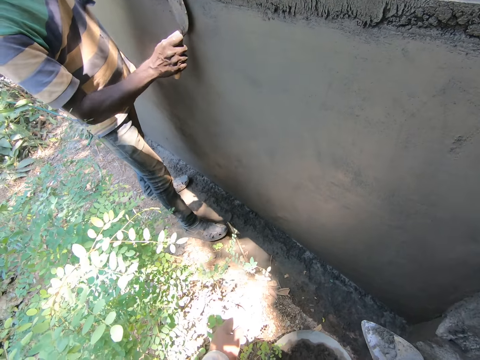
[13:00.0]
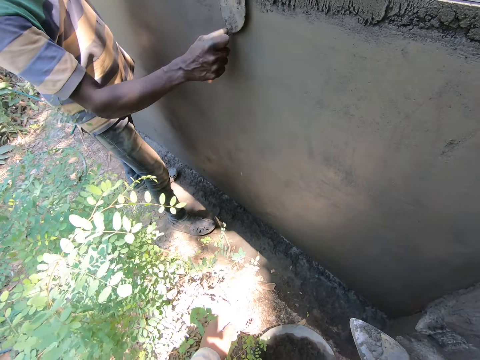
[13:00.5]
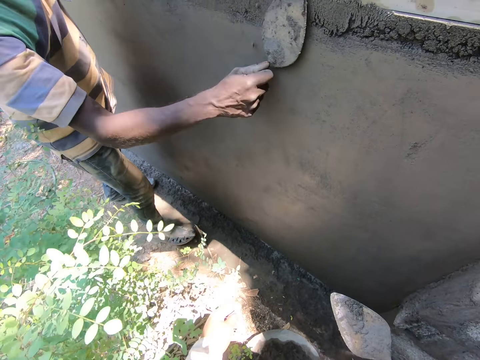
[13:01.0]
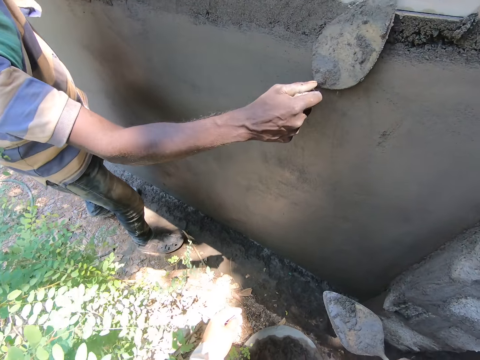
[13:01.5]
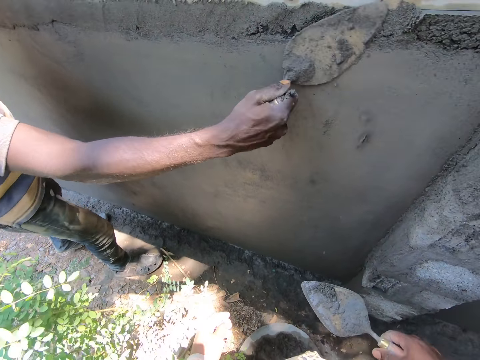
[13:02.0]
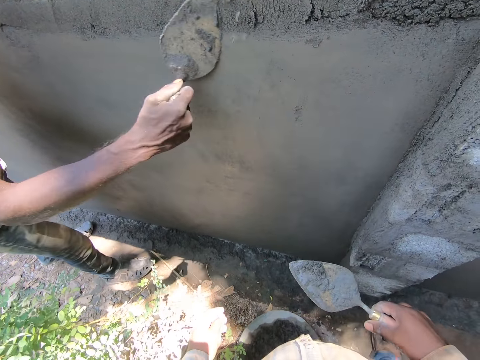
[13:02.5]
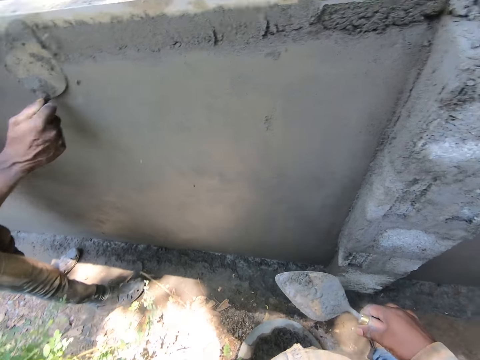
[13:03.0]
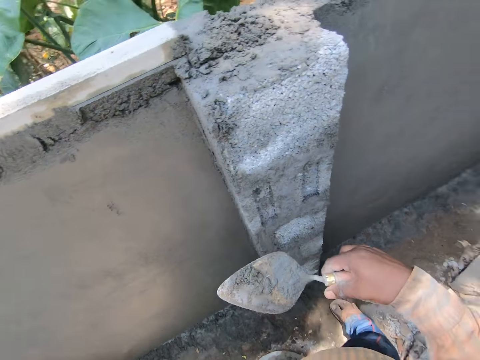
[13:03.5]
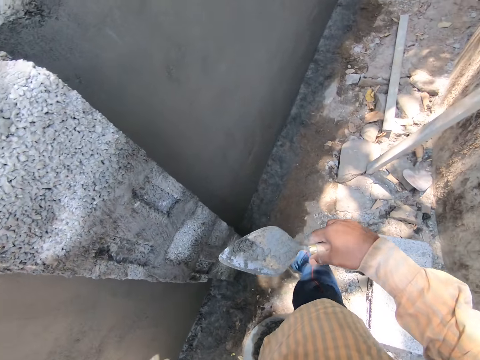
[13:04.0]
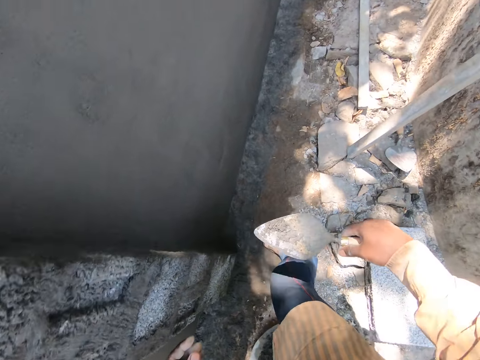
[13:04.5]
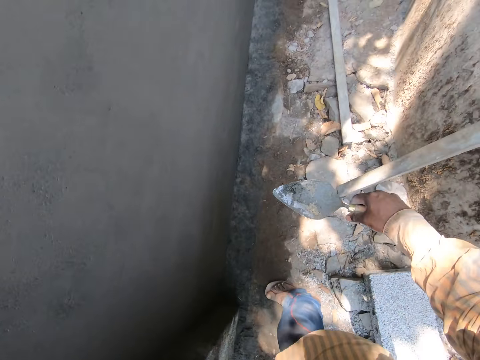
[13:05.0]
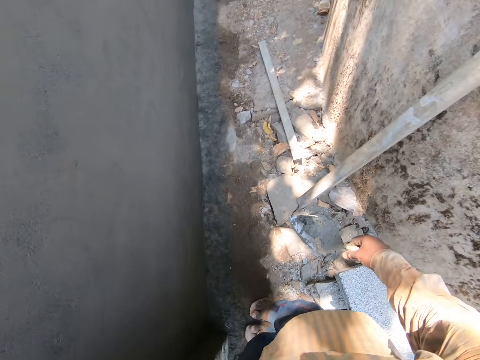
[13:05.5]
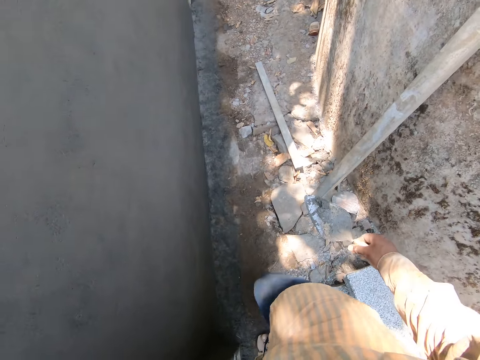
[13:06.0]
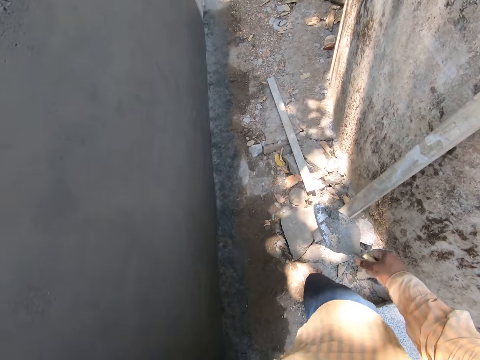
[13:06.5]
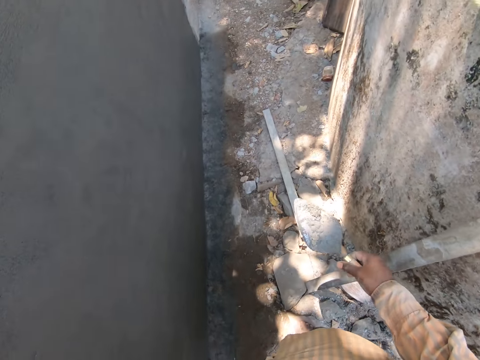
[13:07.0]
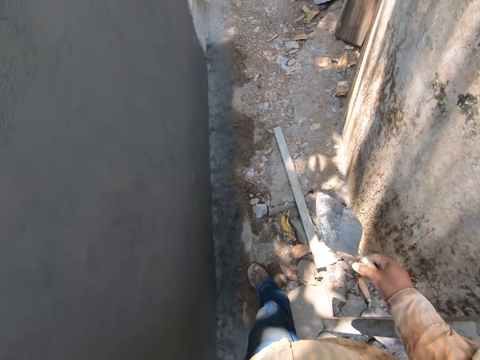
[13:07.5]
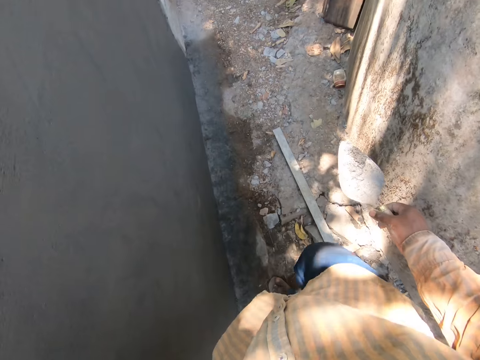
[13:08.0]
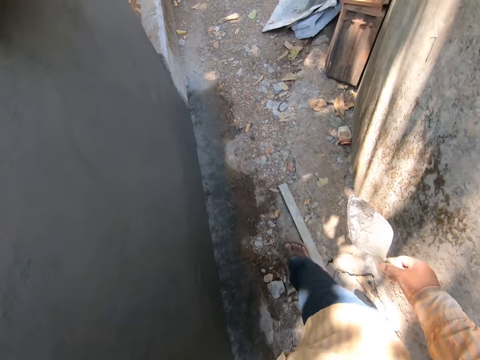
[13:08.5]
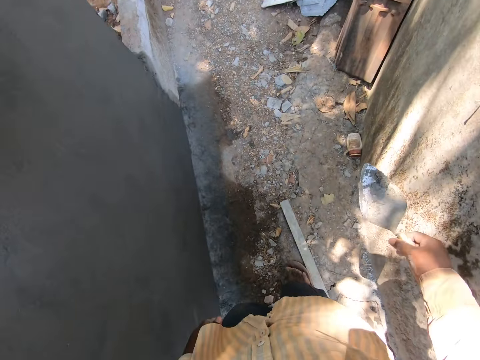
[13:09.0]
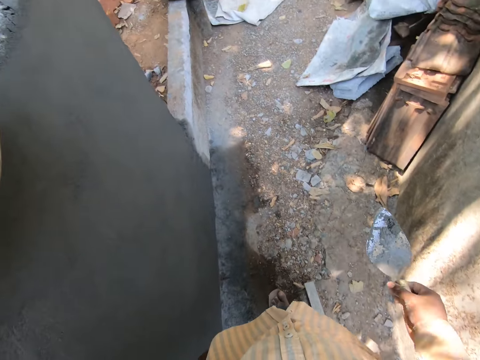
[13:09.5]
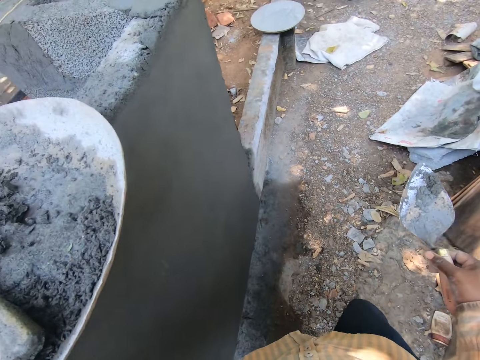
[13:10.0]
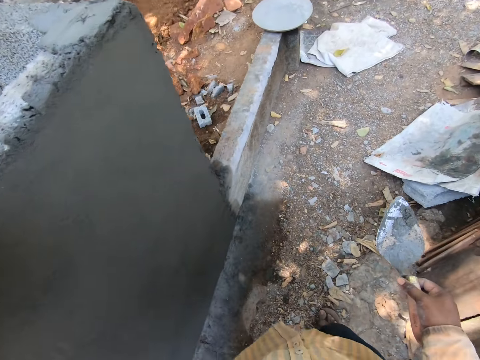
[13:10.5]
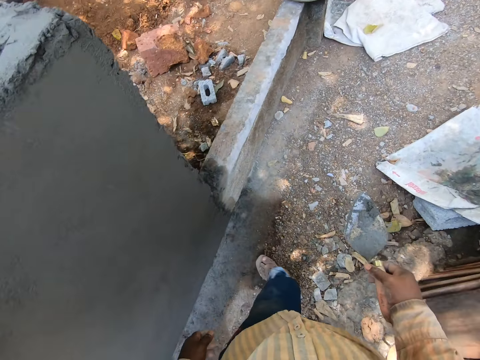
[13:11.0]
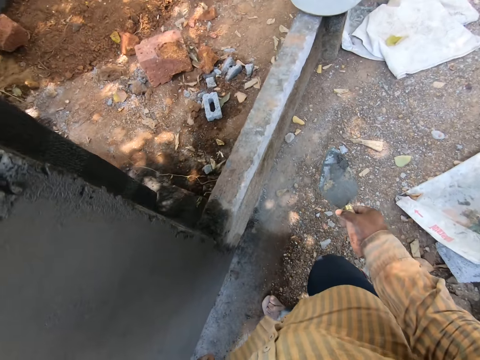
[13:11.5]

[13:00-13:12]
The camera wearer walks in the construction site near a wall.

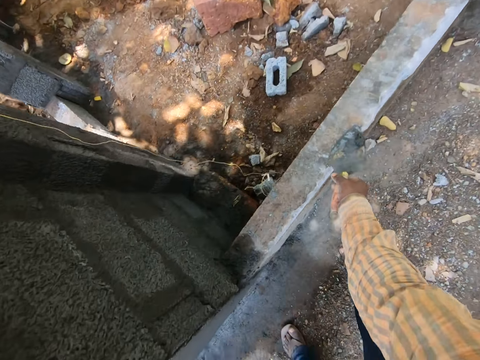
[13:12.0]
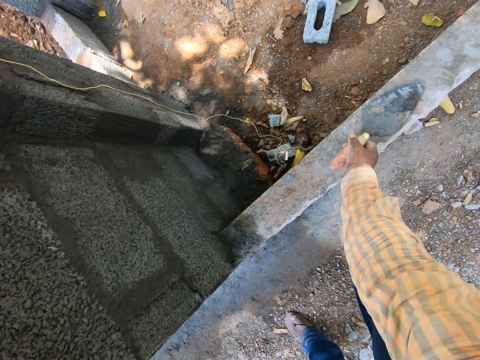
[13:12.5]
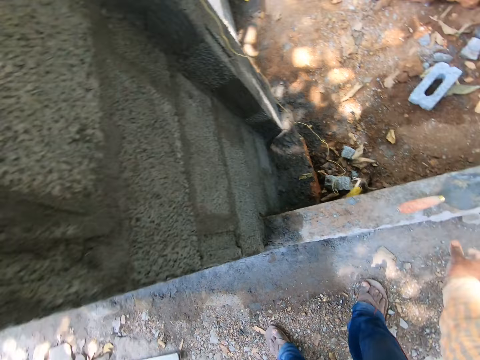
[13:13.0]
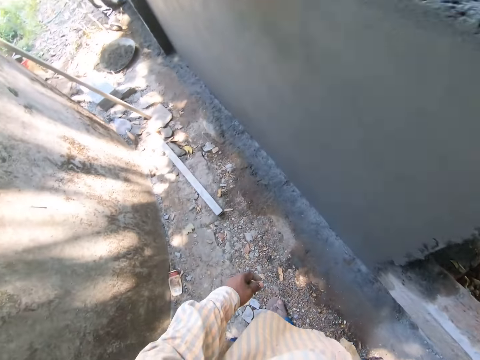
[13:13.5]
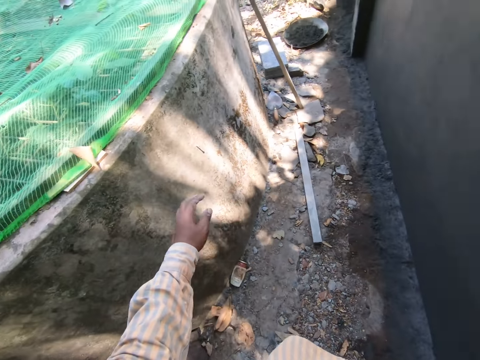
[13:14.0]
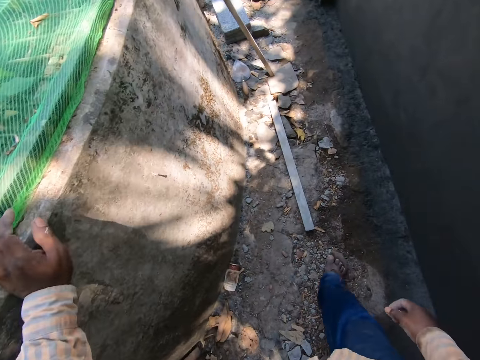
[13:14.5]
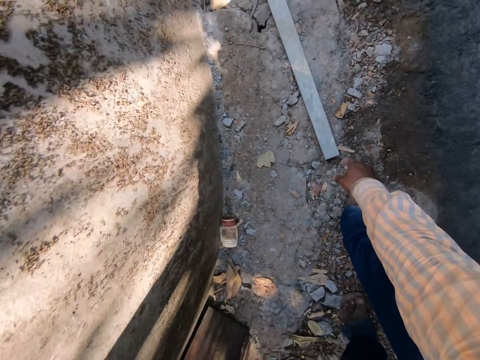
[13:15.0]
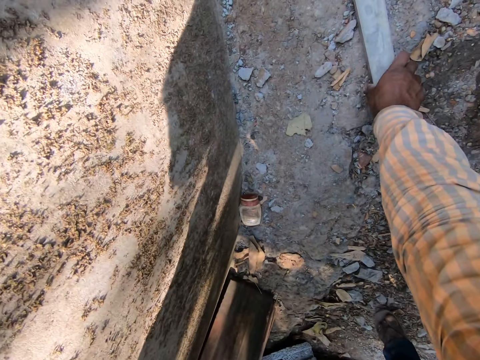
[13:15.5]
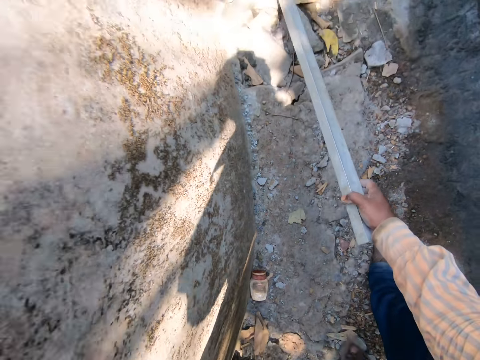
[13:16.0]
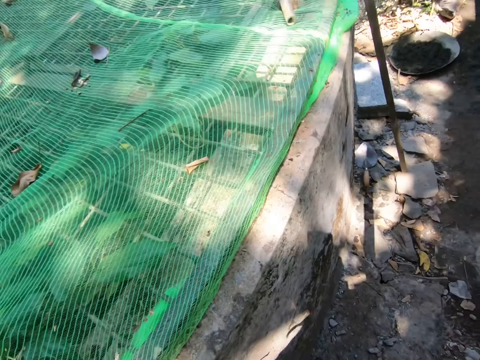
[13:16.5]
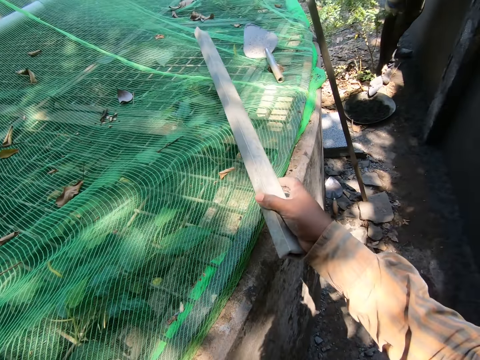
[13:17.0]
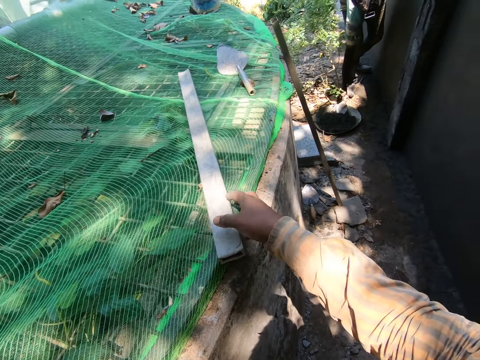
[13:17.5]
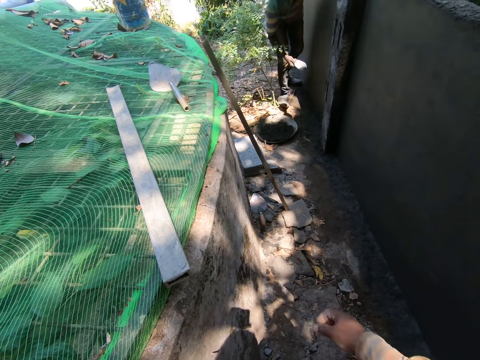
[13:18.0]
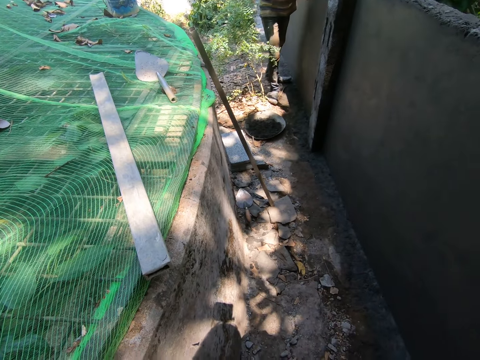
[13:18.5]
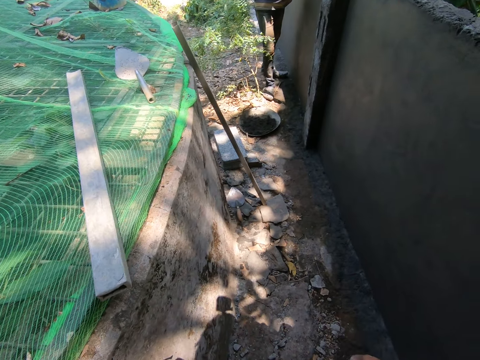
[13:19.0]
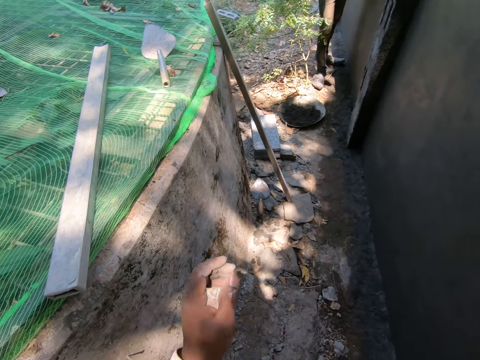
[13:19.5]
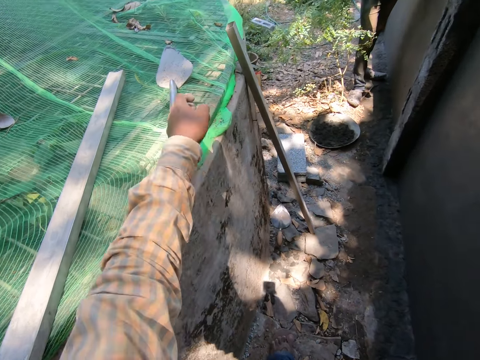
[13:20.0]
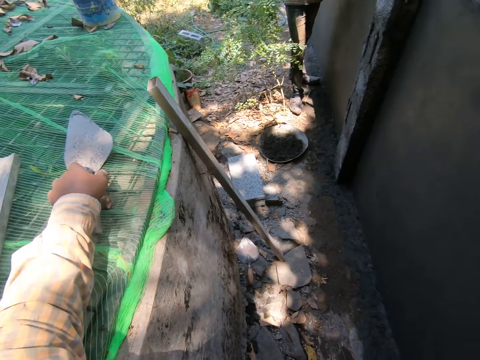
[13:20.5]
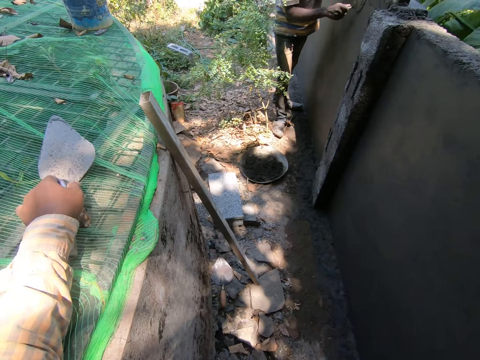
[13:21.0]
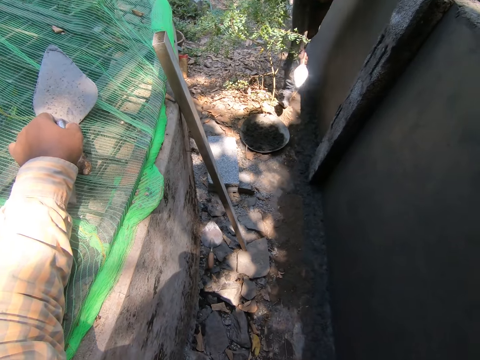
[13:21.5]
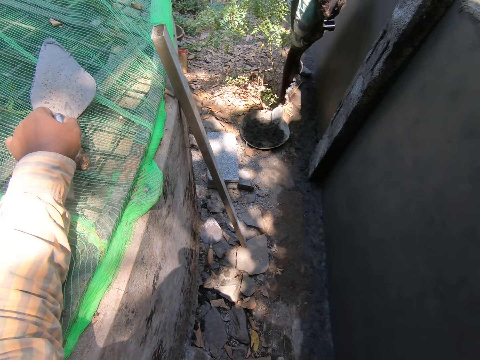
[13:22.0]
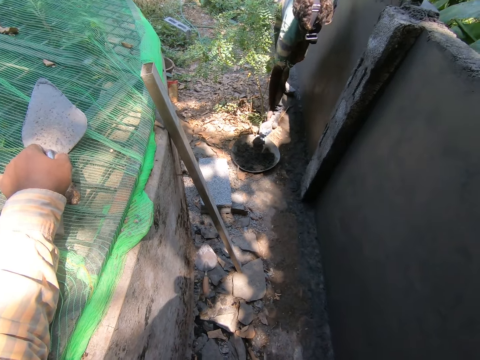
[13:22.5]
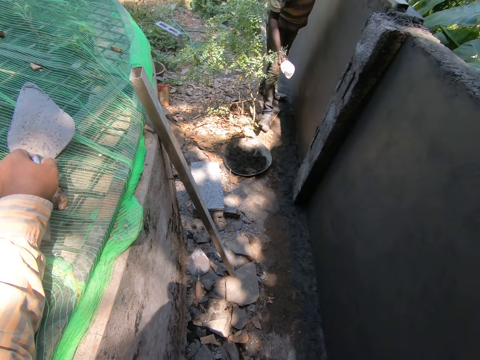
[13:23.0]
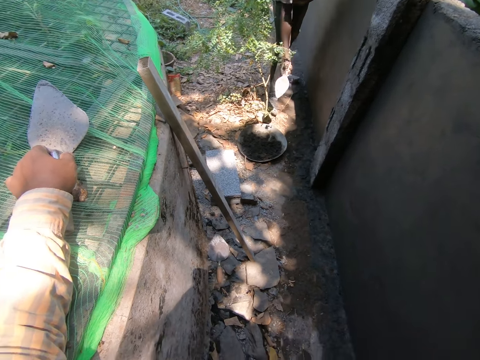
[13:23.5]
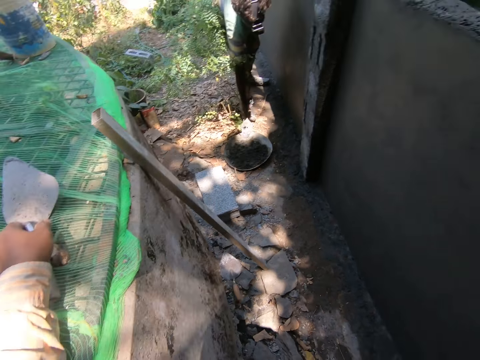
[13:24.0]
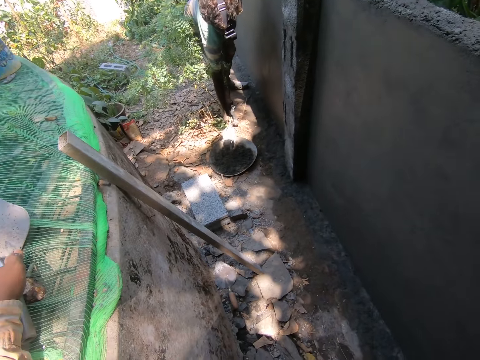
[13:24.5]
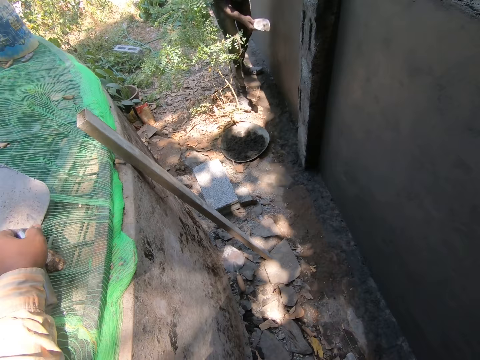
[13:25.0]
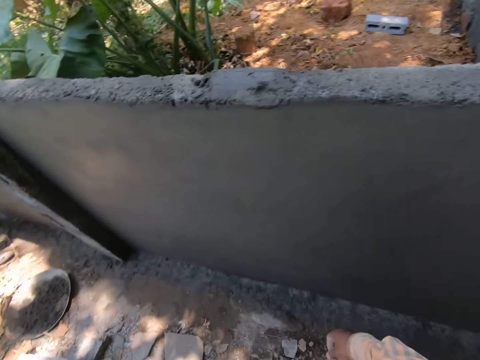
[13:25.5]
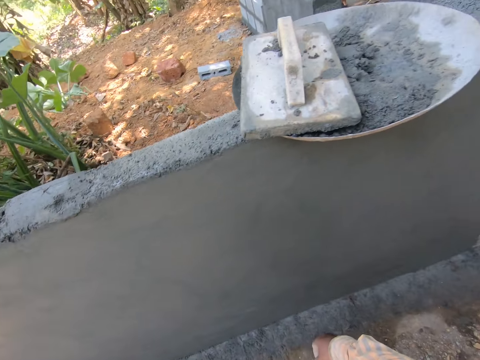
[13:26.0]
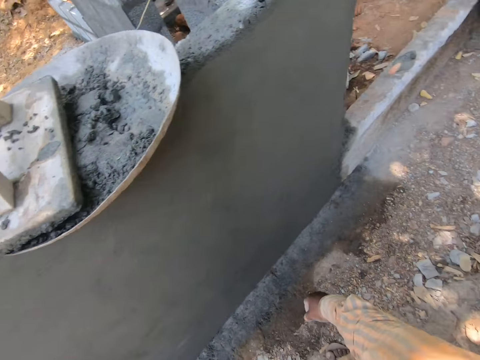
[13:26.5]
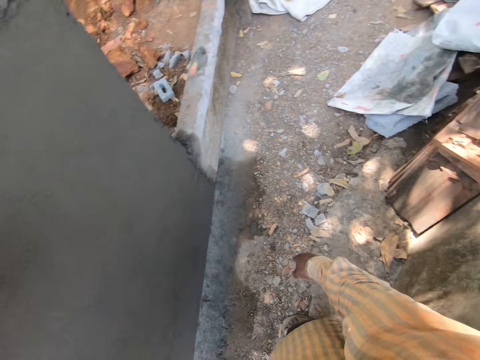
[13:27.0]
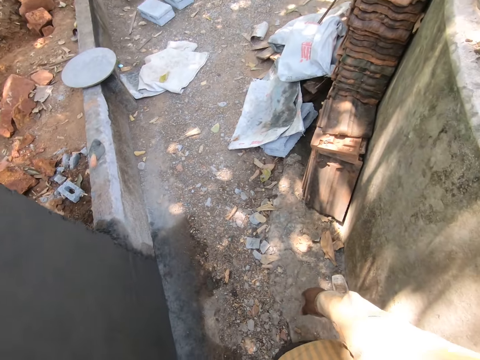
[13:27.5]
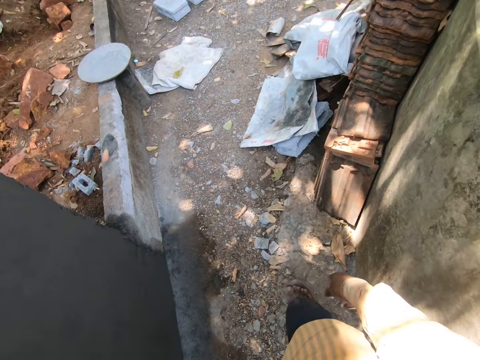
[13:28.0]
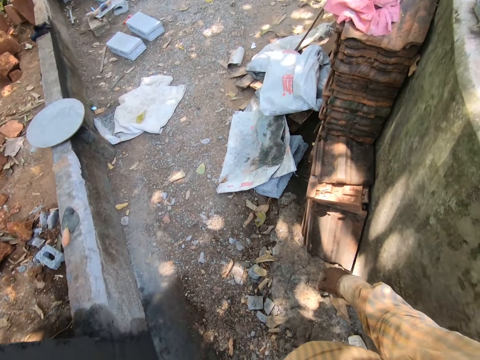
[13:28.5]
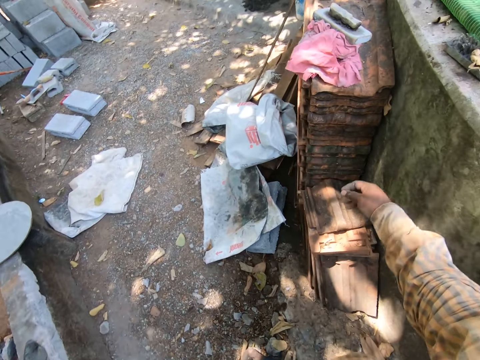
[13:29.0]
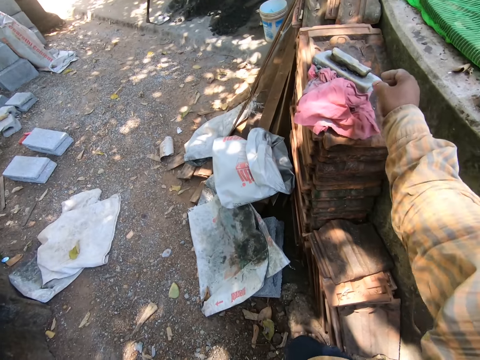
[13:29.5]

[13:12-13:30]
The camera wearer places the trowel on the wall. They look around and put a hand on the wall. They pick the wood from the ground. They place the wood on the net. They interact with a man. They hold the trowel. They pick the trowel from the net. The man scoops concrete with a trowel. The camera wearer interacts with the man. They look around. They walk in the construction site near the wall.
